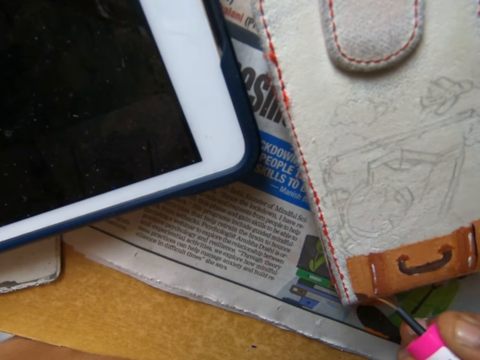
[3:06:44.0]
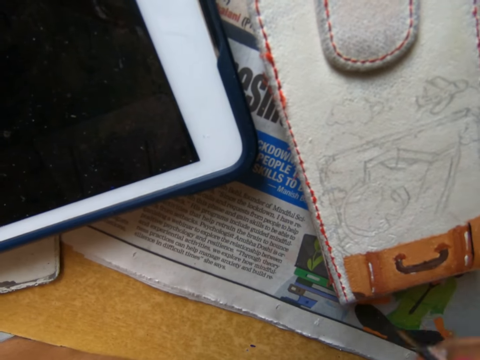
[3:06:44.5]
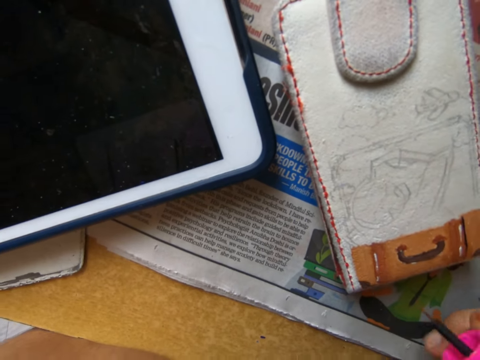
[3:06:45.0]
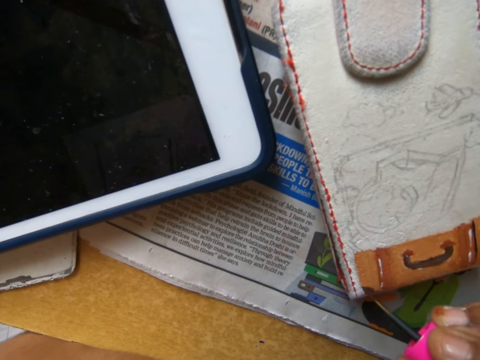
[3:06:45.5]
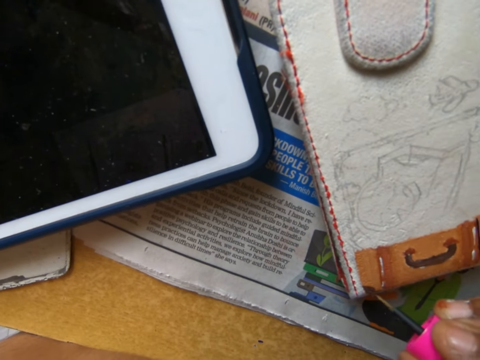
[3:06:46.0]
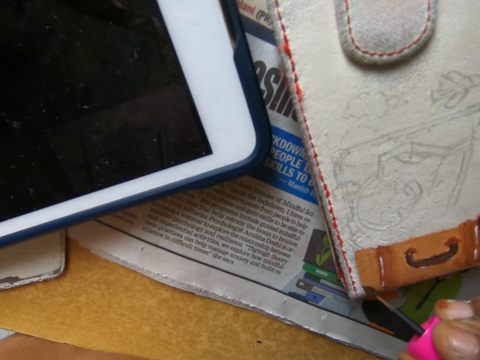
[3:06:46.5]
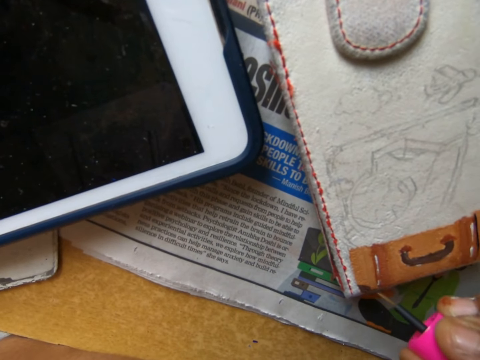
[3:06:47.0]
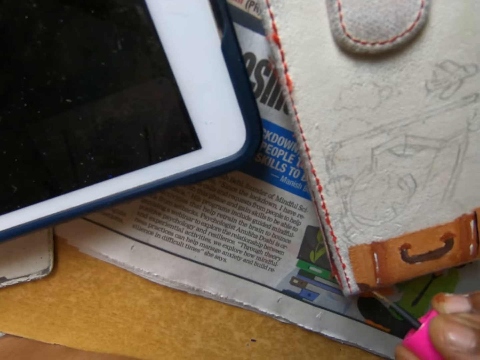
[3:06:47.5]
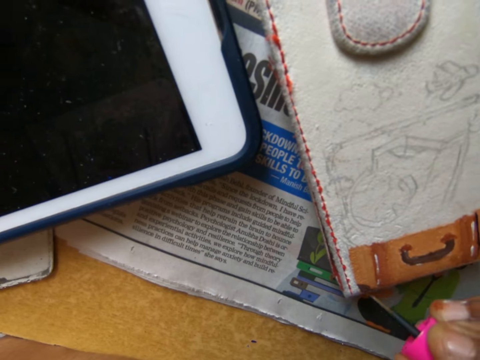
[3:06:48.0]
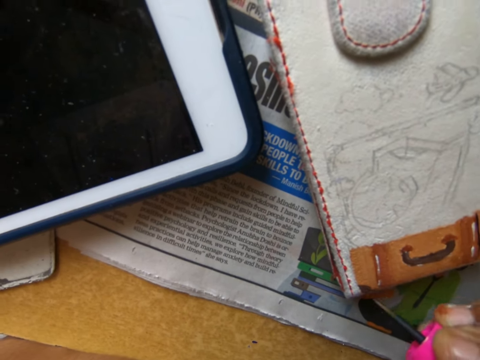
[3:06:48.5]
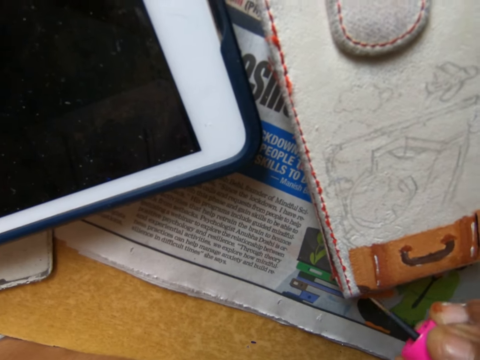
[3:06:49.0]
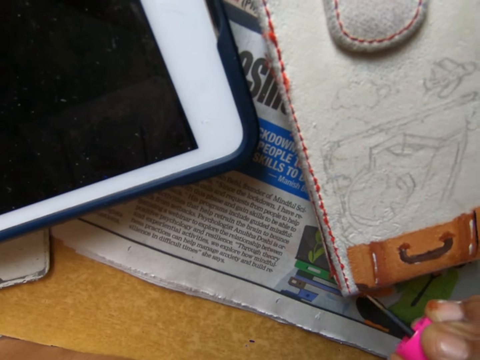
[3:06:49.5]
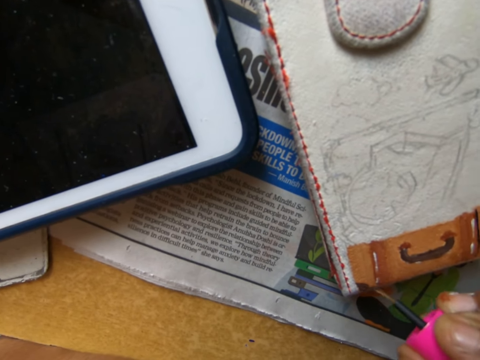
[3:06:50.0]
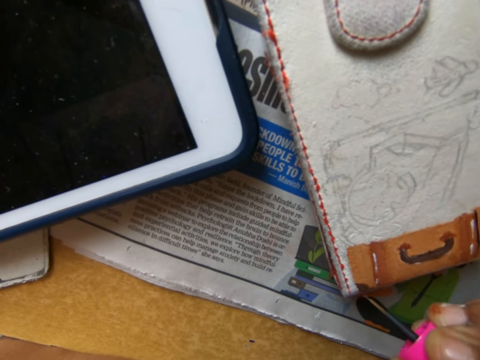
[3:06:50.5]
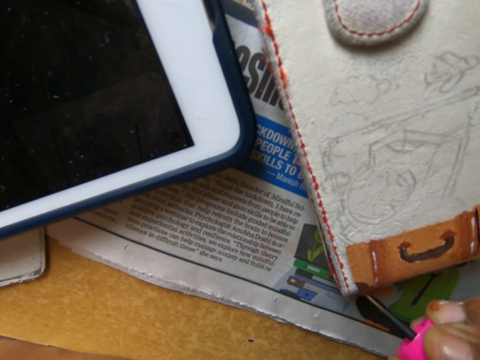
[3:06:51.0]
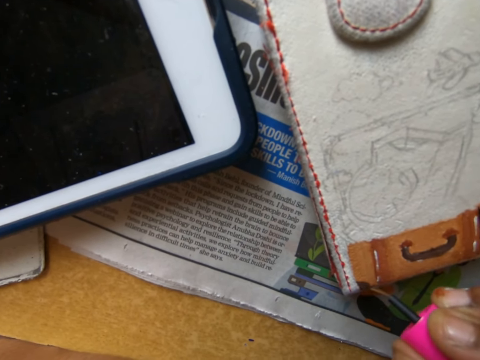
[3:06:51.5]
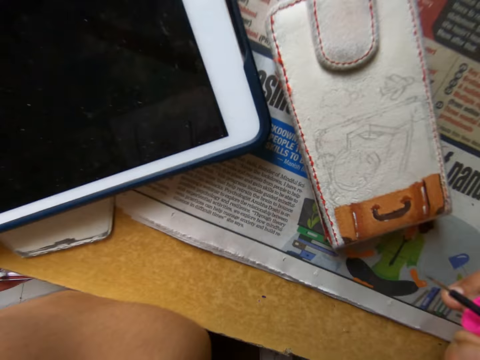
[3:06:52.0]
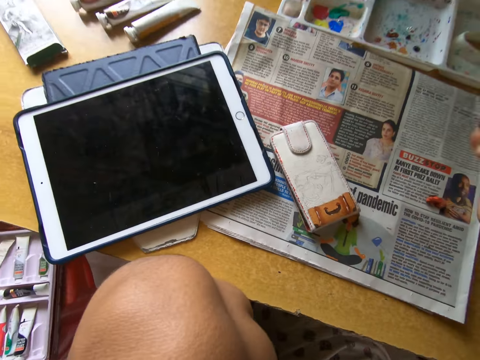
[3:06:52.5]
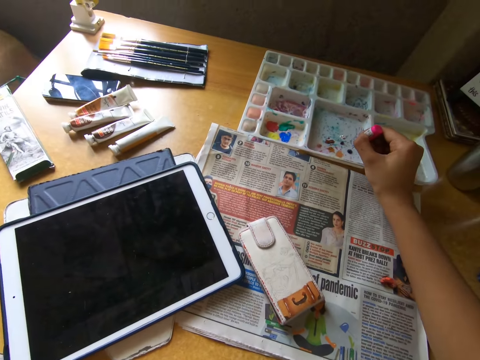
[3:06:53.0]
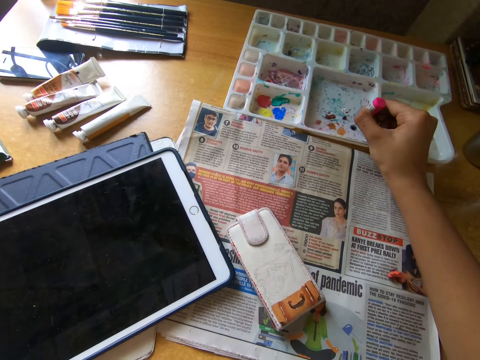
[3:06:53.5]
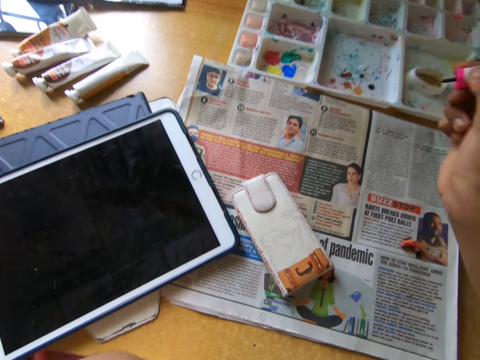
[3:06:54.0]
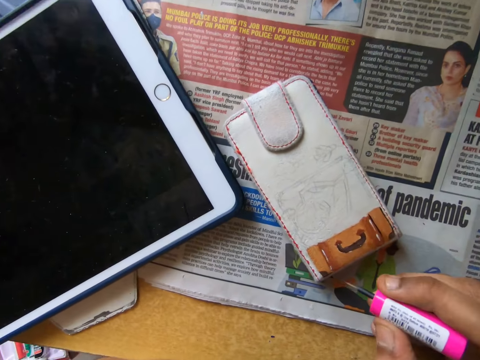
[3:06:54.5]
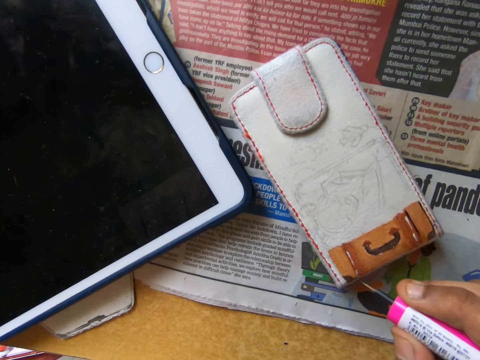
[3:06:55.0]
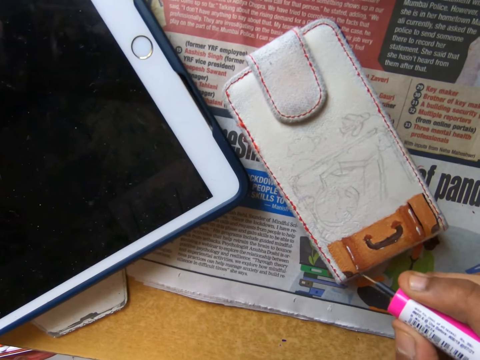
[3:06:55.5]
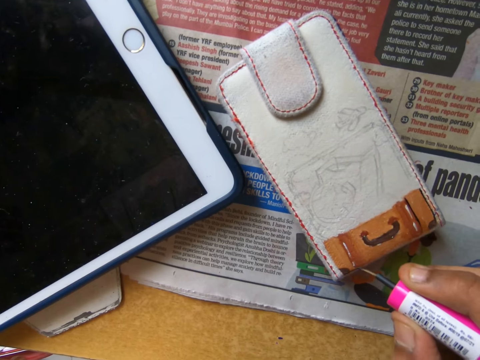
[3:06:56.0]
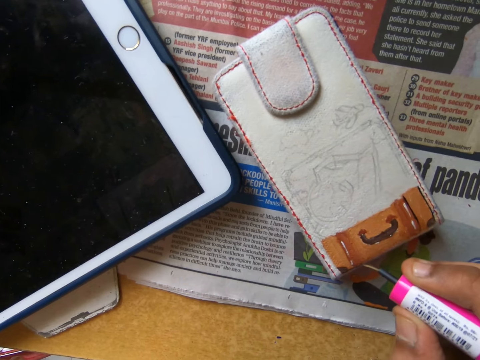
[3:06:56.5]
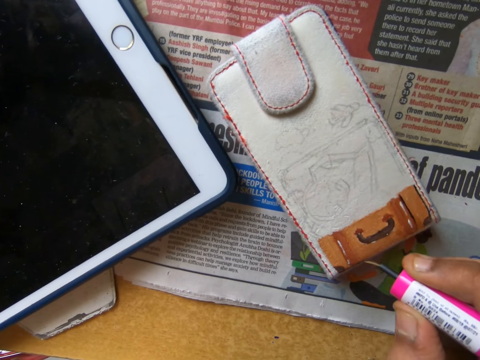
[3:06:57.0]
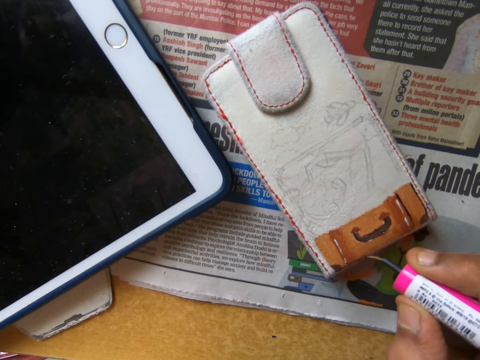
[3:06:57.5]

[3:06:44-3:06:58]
The camera wearer holds the nail polish brush firmly. They paint something with the nail polish brush. They look around. They dip the nail polish brush in the paint. They paint something with the nail polish brush.

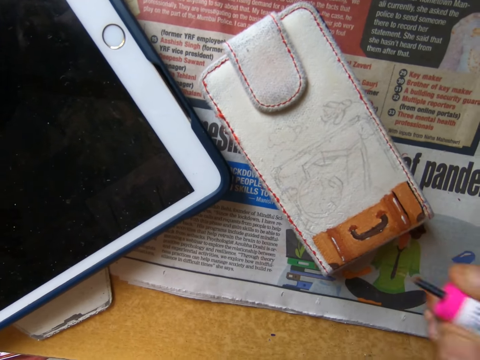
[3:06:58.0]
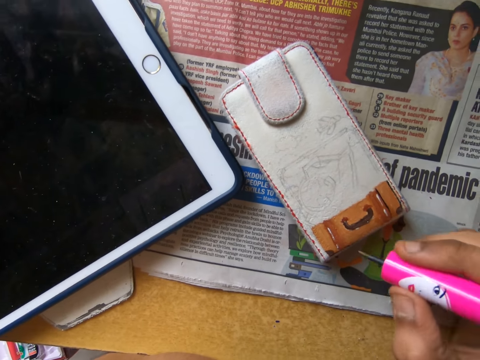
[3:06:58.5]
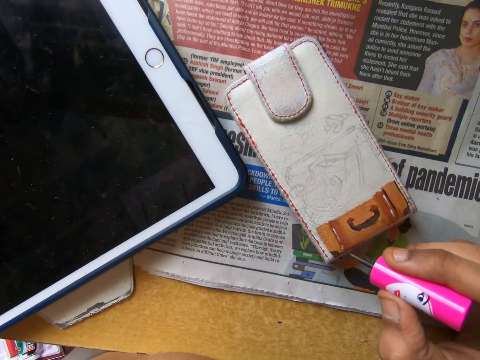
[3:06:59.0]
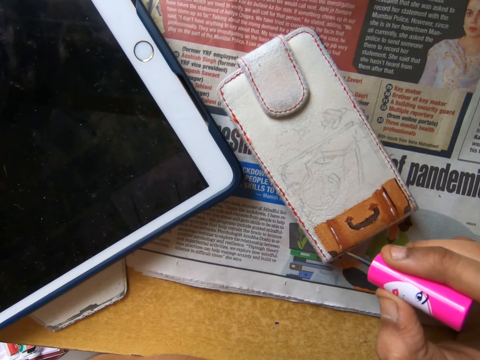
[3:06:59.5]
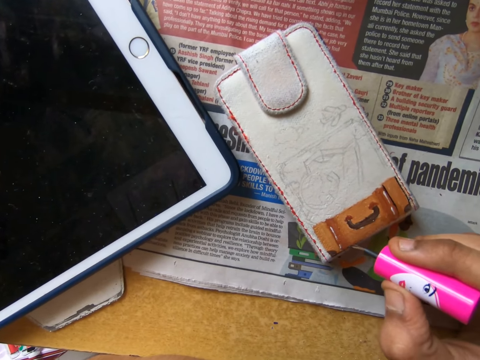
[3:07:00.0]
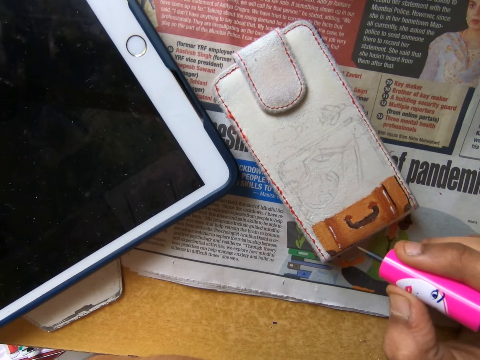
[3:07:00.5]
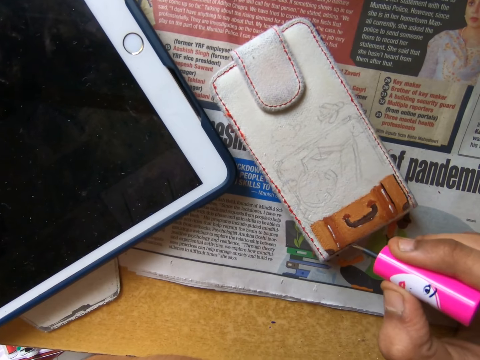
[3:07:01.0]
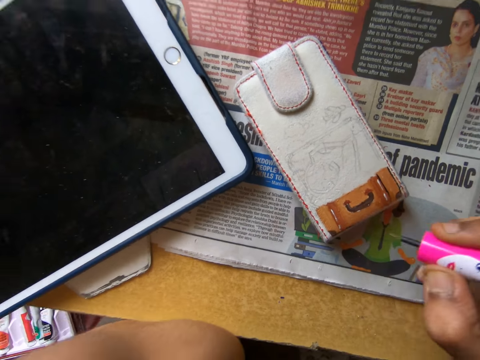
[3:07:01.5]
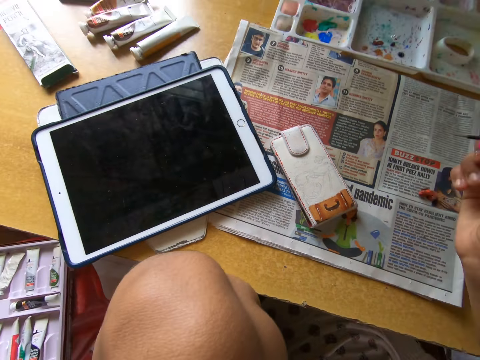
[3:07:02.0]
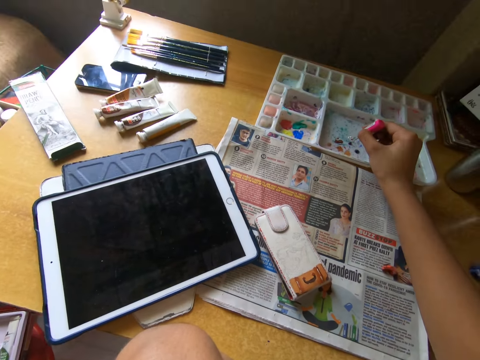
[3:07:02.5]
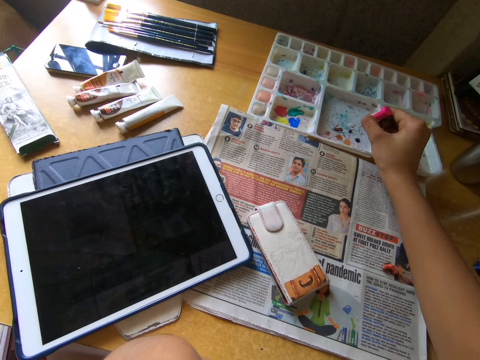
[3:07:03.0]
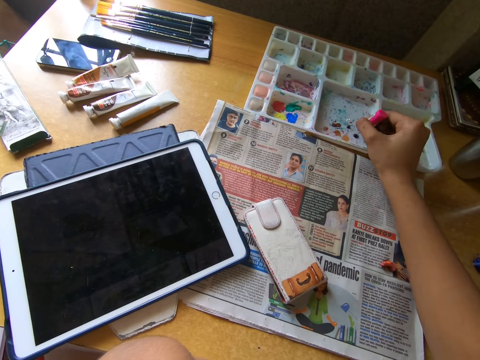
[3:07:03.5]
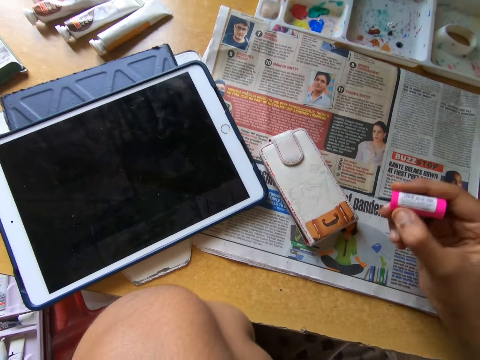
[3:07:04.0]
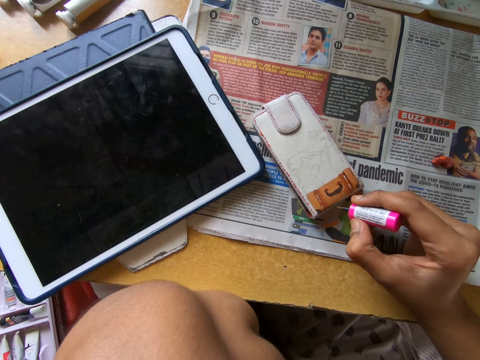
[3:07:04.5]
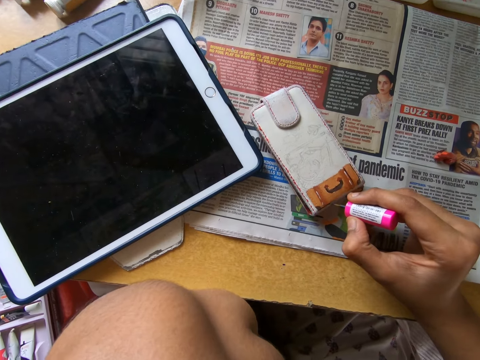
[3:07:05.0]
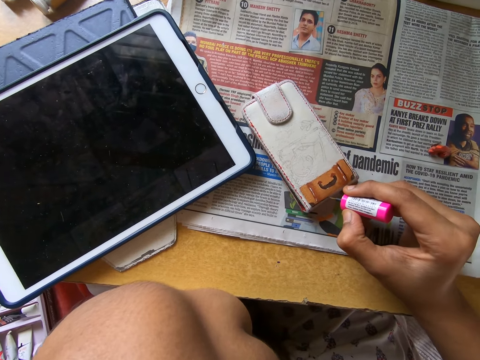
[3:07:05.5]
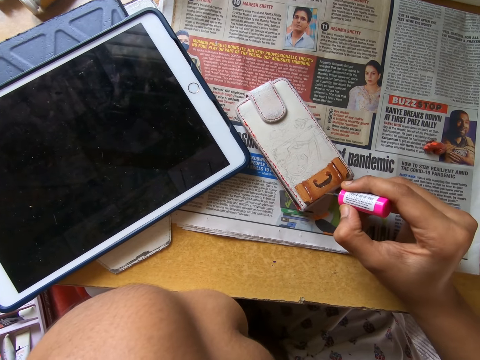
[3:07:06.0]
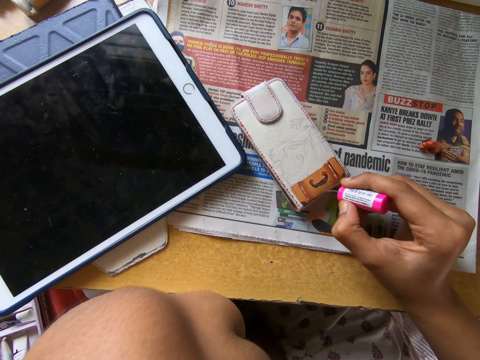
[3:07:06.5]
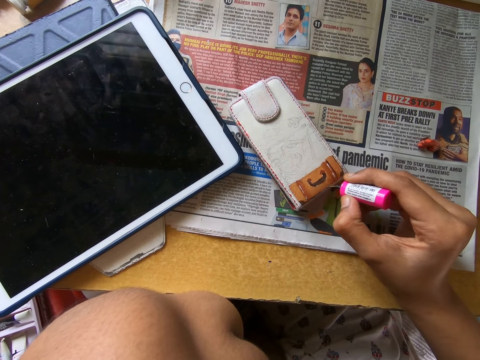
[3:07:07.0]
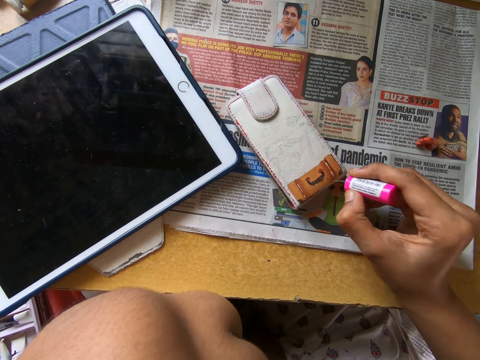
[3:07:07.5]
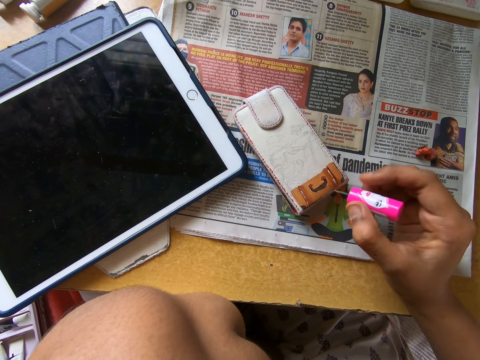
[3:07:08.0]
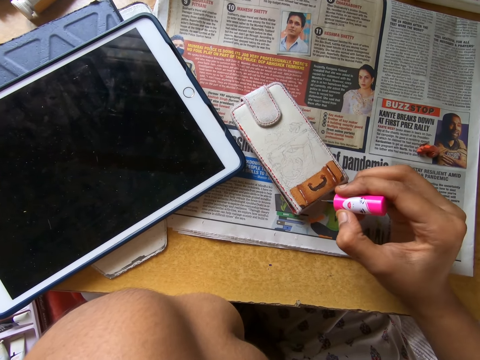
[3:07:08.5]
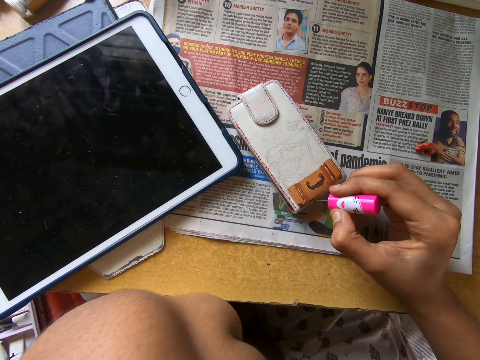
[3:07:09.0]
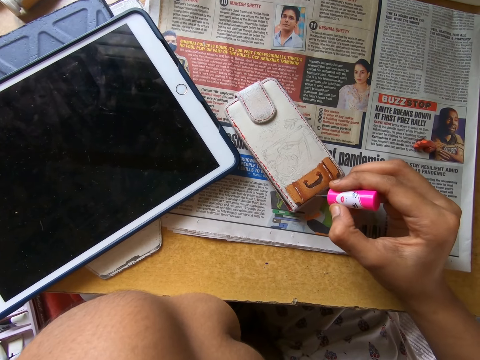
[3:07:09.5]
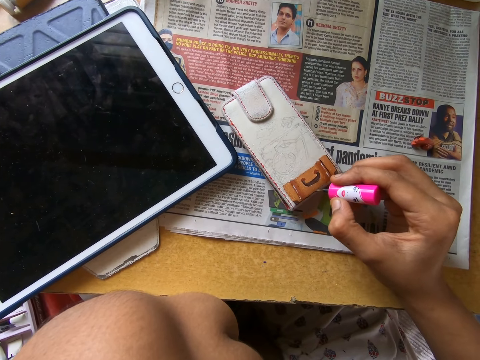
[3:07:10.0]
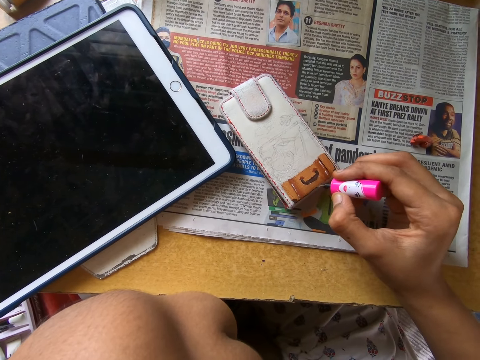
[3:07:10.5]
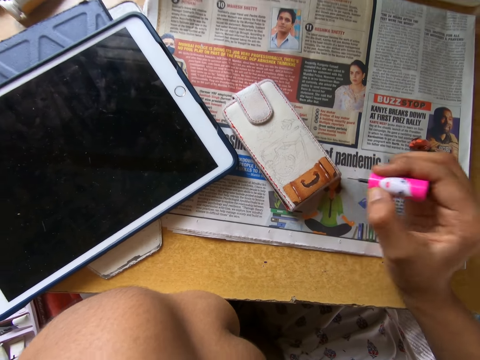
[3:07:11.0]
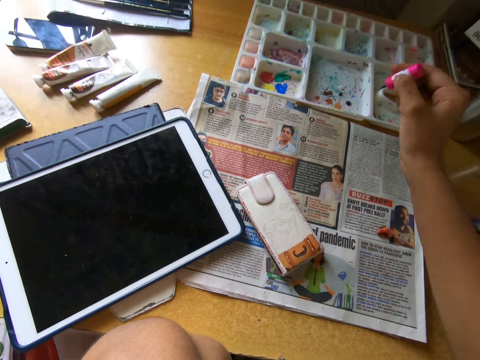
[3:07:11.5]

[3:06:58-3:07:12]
The camera wearer holds the nail polish brush firmly. They paint something with the nail polish brush. They move around. They dip the nail polish brush in the paint. They paint something with the nail polish brush. They hold the nail polish brush firmly. They paint something with the nail polish brush.
